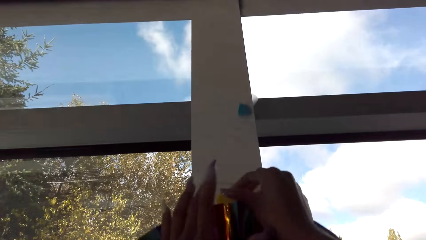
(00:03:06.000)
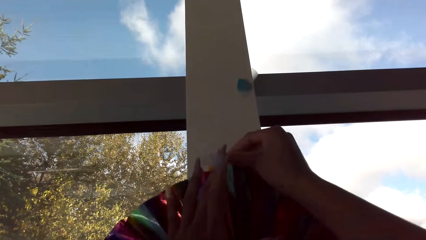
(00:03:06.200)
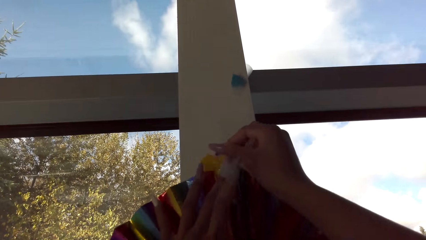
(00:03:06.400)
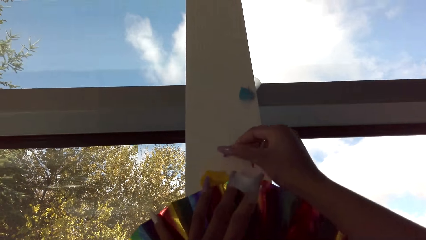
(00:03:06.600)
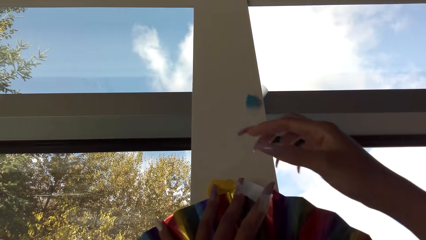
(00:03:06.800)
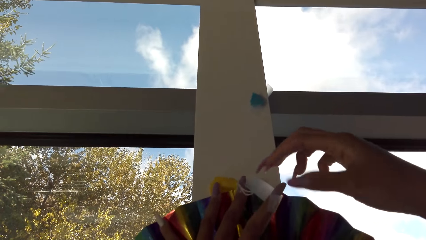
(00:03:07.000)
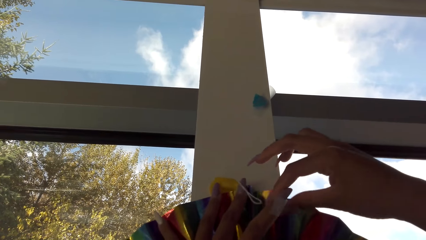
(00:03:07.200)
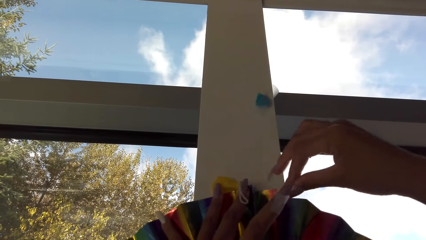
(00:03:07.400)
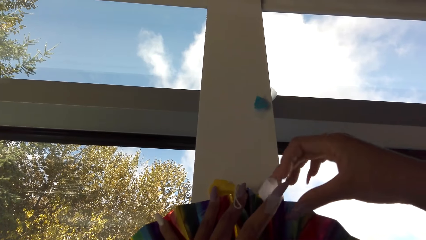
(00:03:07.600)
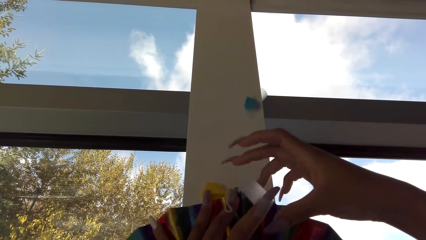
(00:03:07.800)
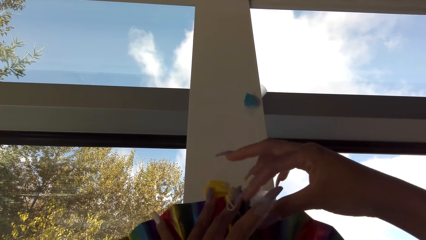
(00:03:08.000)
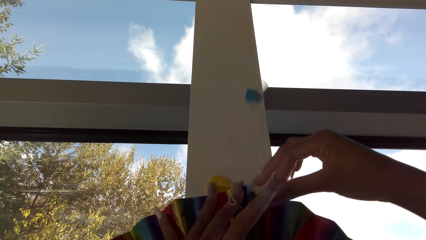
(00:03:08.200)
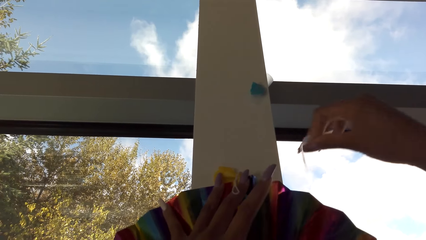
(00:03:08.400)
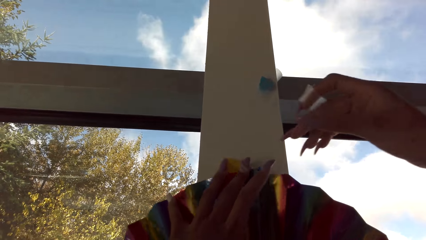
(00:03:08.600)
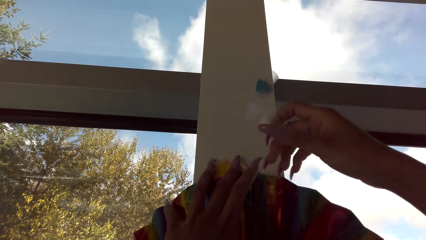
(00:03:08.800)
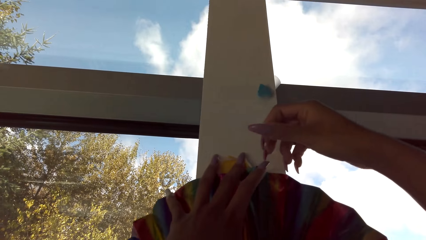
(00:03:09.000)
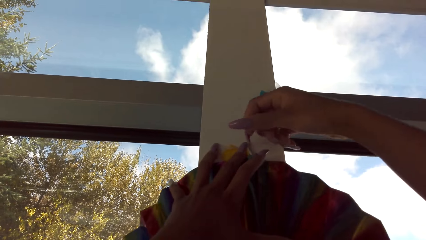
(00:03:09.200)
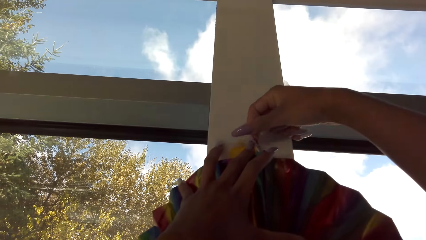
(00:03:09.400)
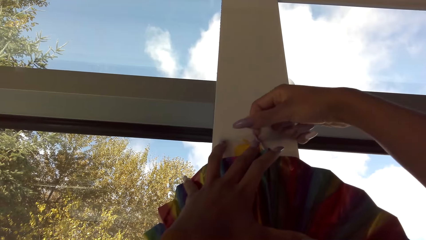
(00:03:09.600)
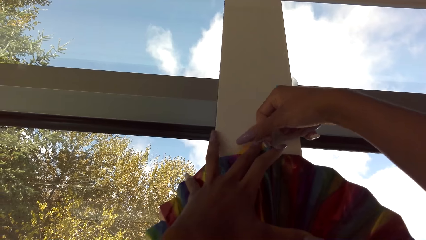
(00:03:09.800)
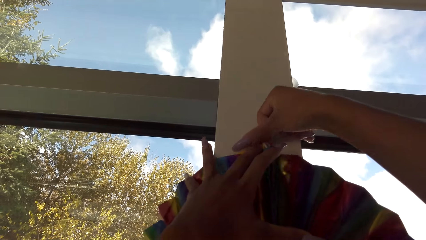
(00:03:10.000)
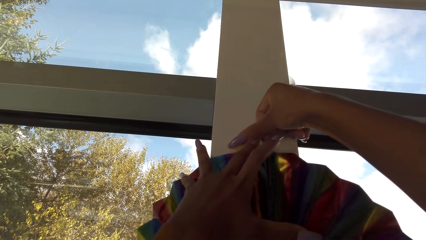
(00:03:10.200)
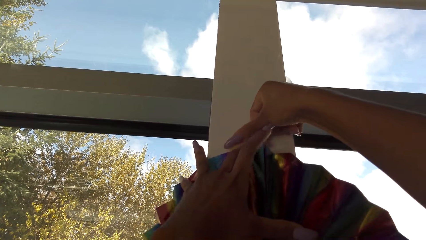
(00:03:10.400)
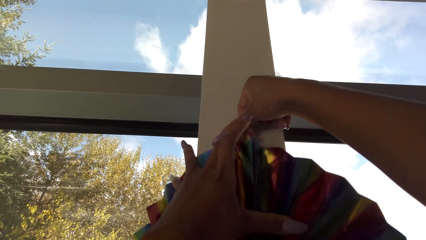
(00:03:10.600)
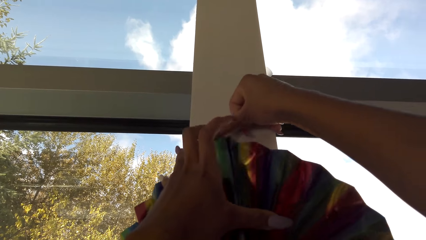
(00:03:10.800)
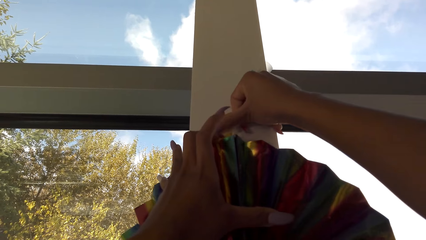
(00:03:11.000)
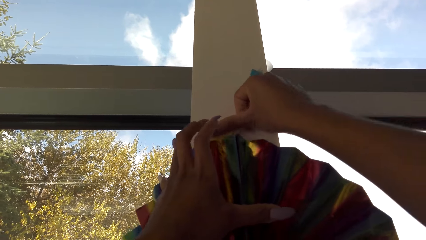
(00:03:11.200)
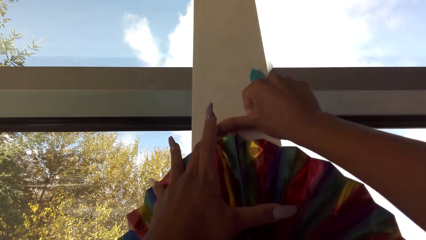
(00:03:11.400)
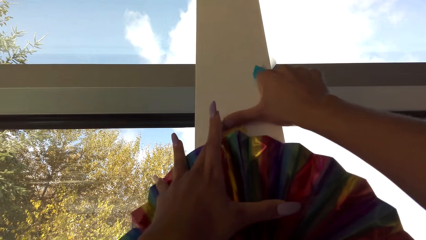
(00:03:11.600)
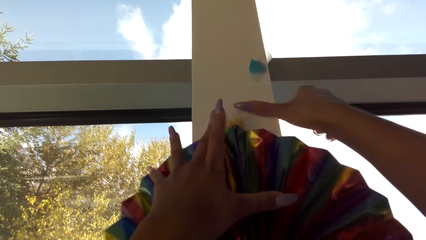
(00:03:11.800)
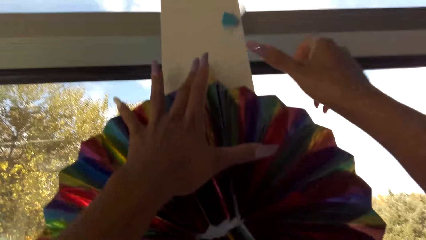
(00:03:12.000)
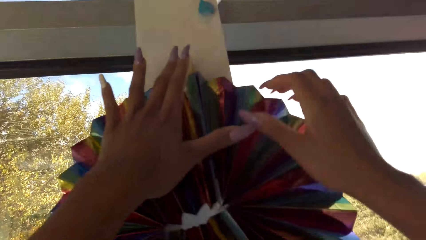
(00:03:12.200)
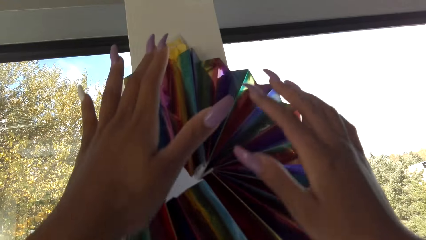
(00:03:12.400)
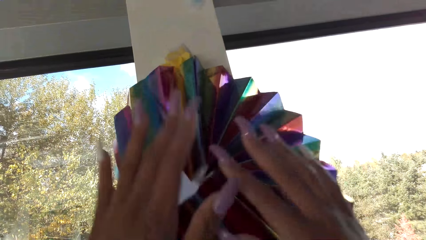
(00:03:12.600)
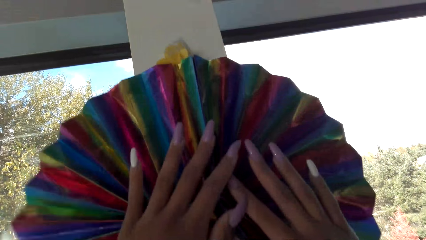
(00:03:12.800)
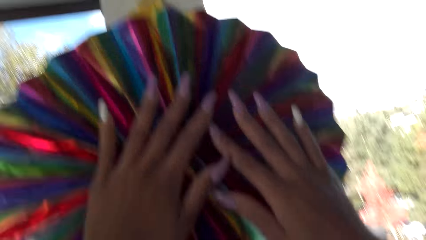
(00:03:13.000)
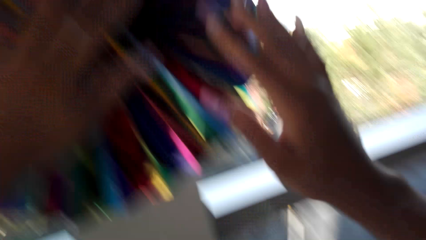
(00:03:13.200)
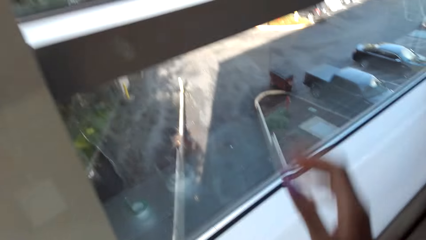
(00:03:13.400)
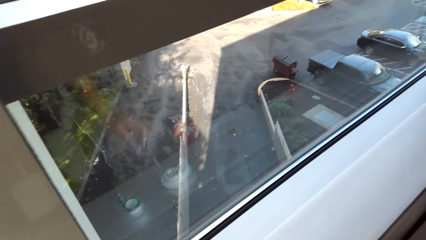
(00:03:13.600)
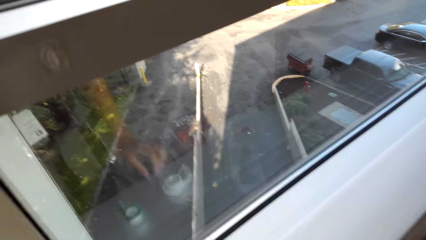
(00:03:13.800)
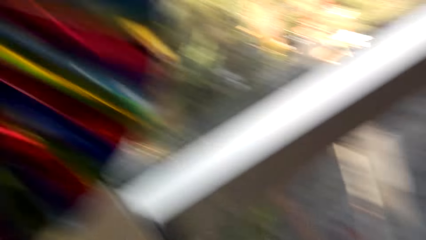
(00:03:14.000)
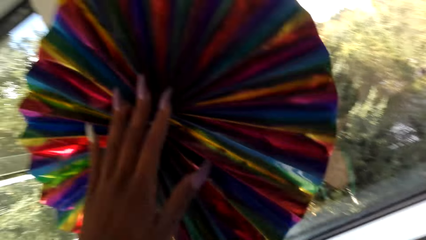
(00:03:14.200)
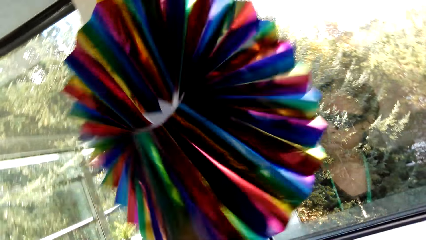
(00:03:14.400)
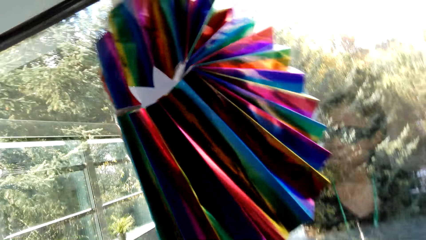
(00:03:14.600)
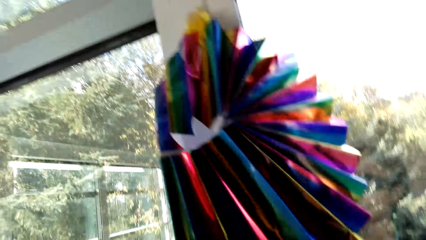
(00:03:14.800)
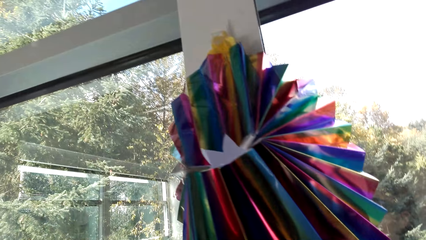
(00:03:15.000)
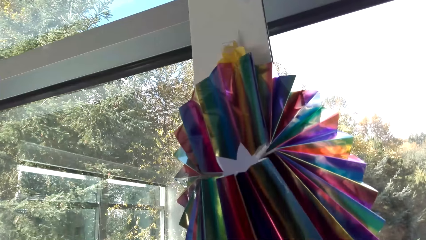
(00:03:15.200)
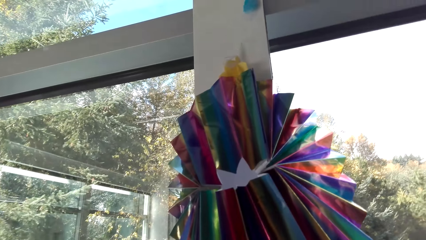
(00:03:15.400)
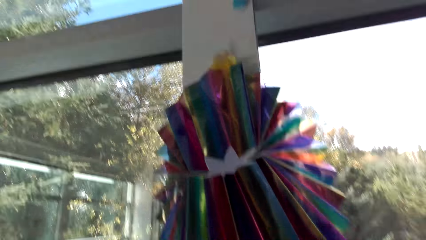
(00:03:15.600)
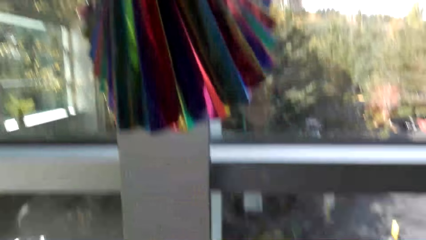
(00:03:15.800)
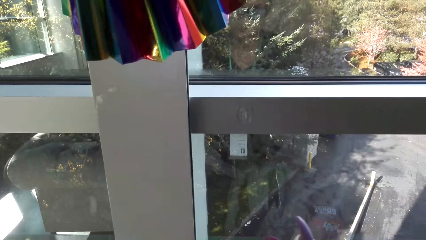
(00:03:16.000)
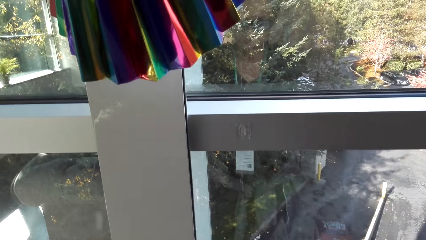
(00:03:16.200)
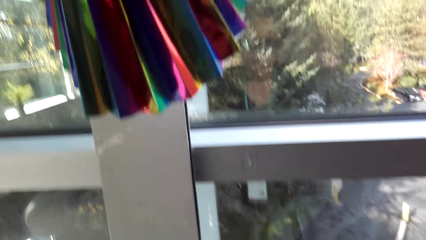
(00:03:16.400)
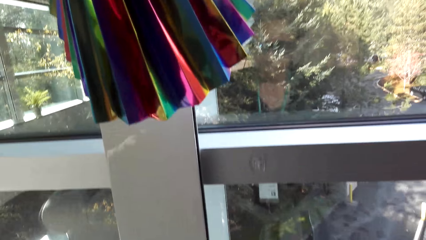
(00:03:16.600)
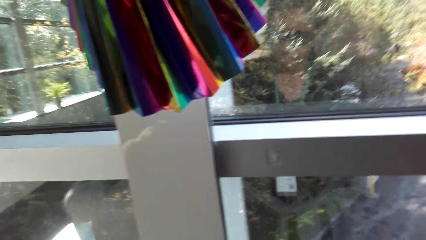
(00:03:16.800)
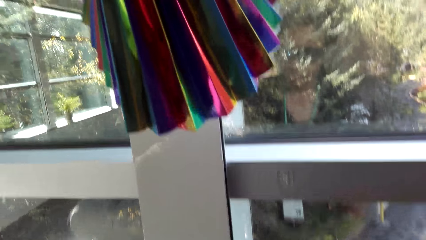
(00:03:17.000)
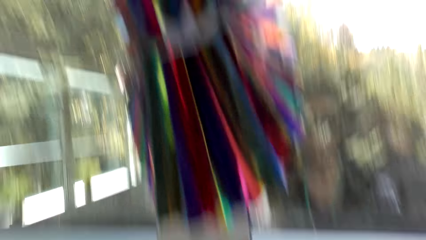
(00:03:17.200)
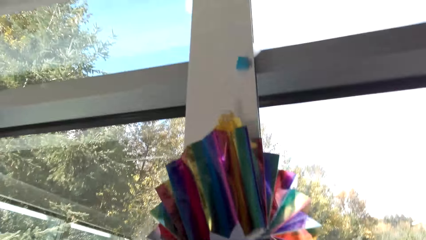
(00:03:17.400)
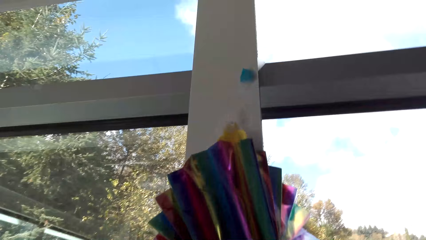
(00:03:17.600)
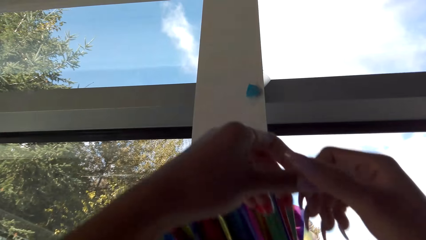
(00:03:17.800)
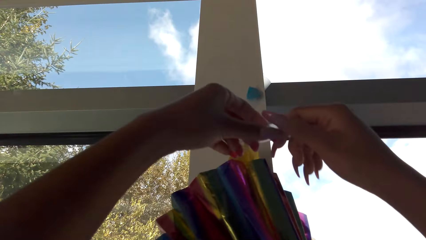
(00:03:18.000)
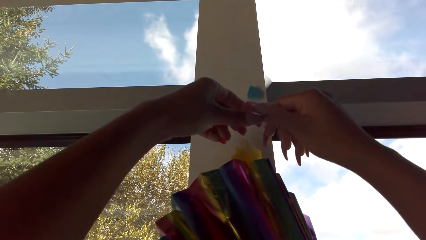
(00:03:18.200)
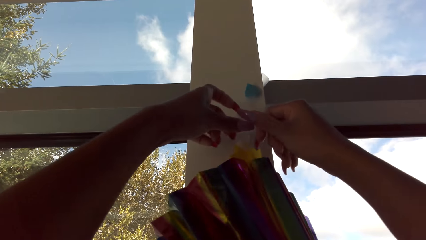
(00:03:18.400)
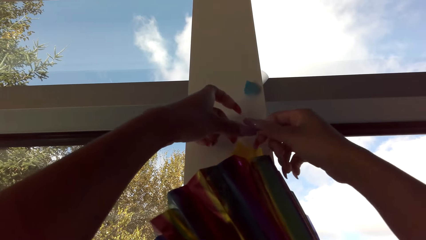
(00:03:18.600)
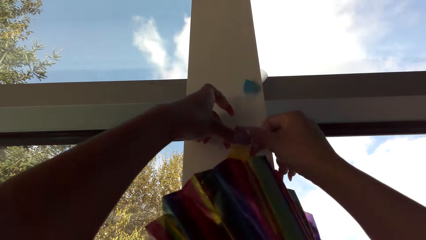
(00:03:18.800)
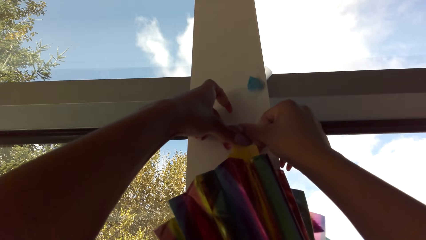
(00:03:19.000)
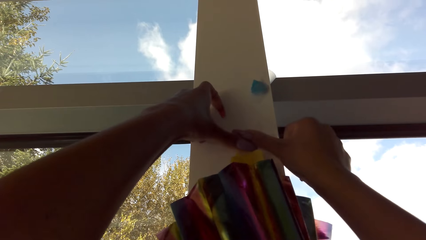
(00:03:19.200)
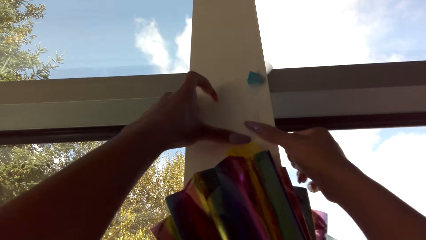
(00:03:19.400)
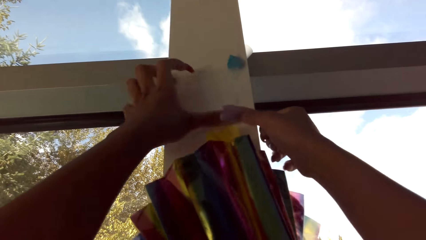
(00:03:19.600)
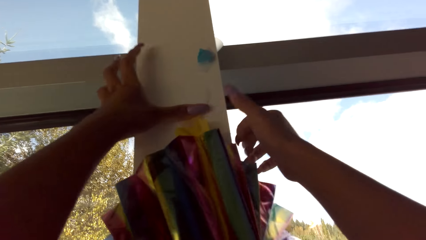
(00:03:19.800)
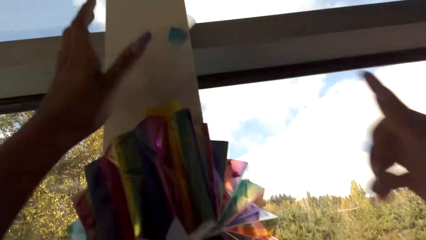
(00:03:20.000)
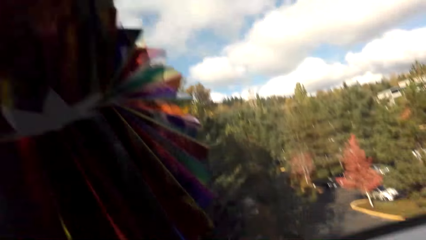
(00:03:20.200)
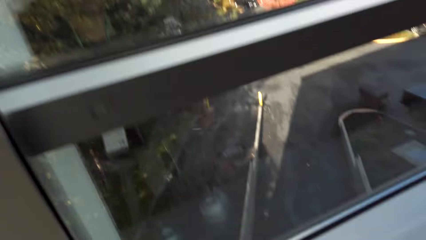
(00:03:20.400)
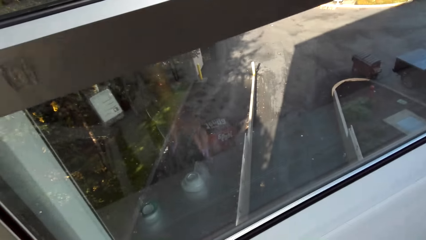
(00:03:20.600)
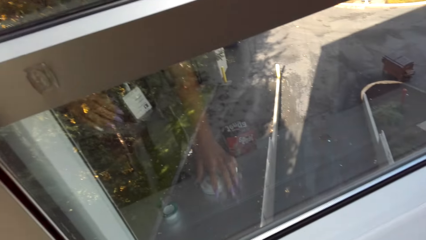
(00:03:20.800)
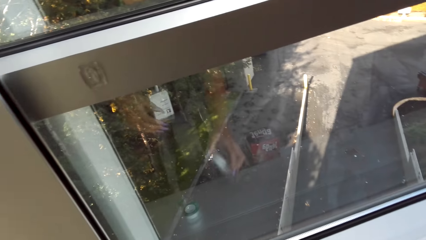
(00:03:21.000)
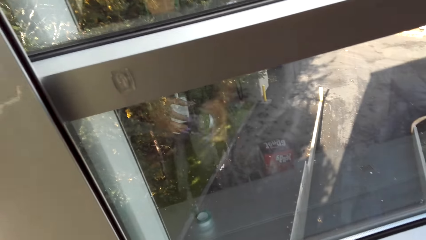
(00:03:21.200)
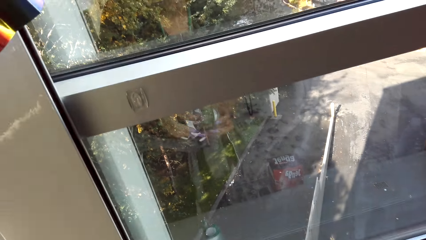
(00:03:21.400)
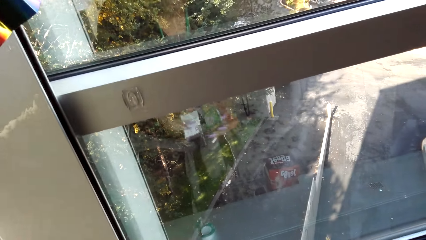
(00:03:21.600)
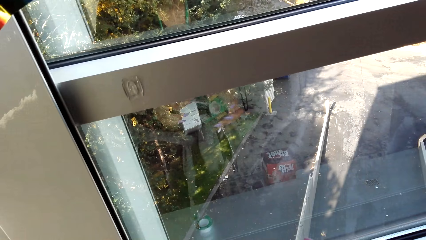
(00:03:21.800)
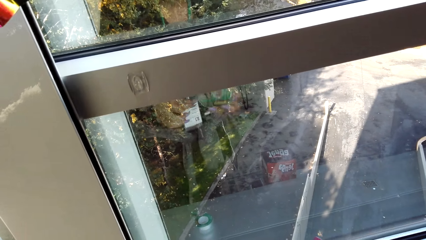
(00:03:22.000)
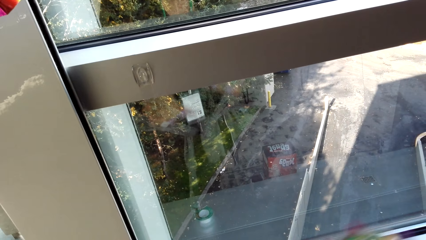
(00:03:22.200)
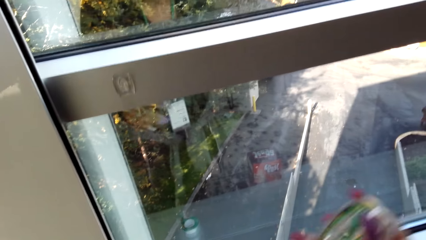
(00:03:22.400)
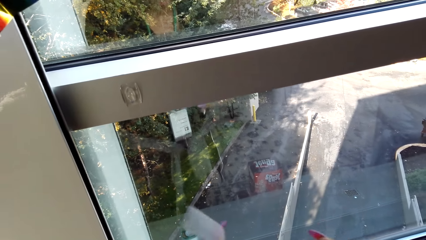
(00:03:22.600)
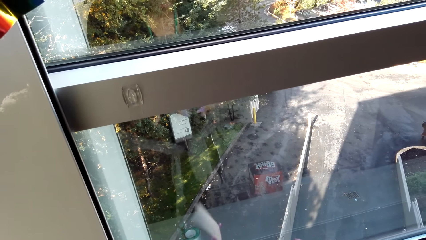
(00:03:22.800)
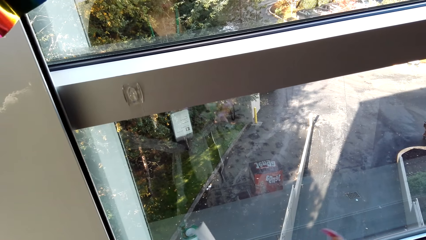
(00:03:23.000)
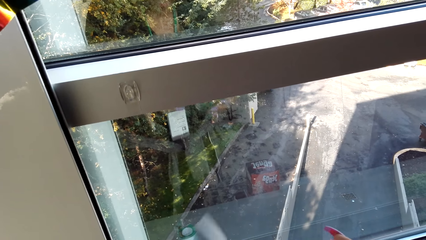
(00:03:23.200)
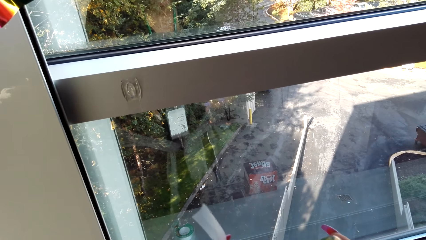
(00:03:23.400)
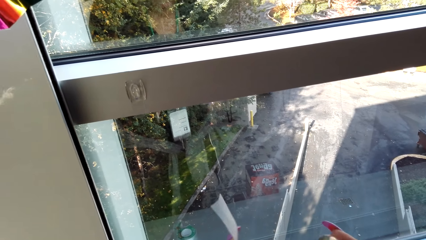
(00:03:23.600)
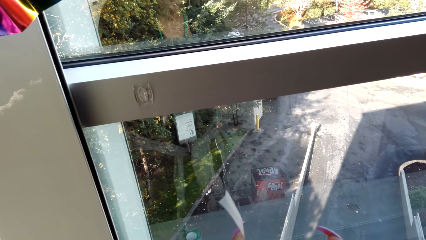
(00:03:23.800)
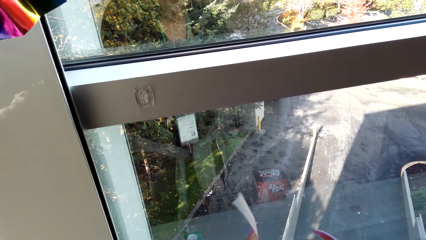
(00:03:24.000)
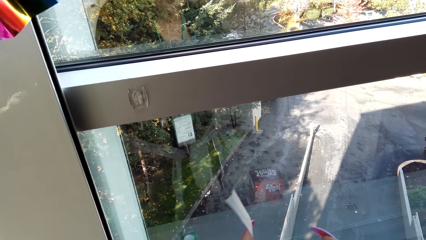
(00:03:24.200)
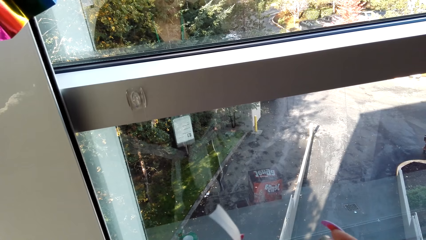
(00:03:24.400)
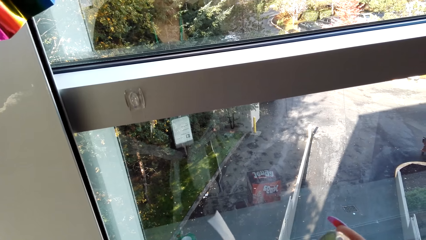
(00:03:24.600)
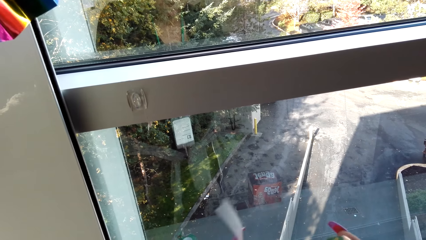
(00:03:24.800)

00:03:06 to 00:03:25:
The camera wearer hangs the paper flower. They pick up a masking tape. They cut the masking tape.
